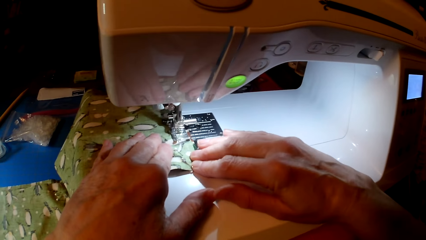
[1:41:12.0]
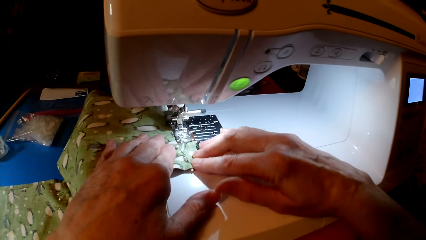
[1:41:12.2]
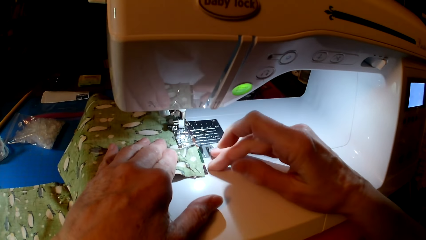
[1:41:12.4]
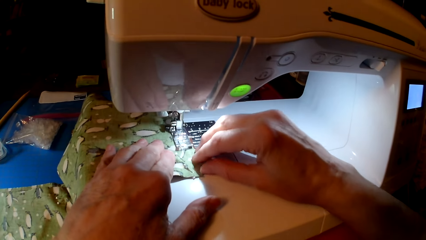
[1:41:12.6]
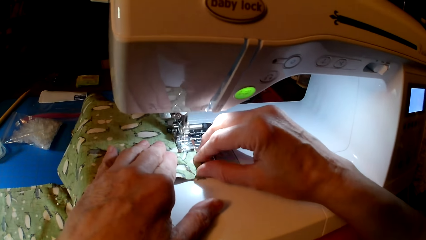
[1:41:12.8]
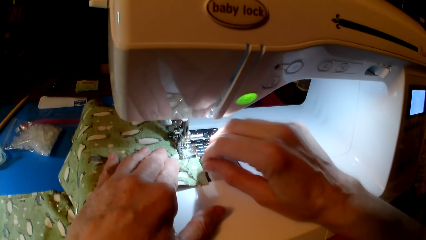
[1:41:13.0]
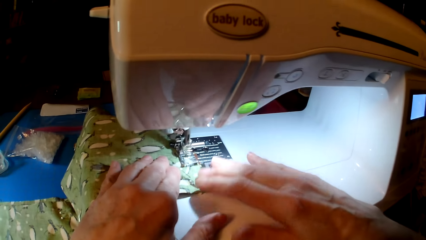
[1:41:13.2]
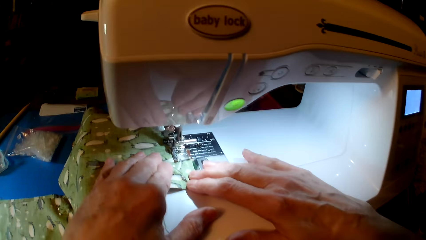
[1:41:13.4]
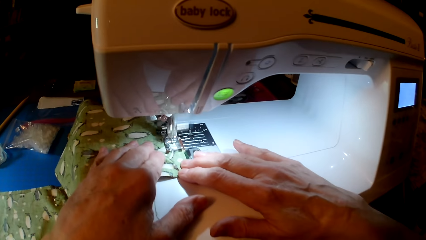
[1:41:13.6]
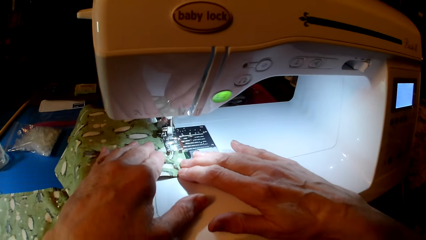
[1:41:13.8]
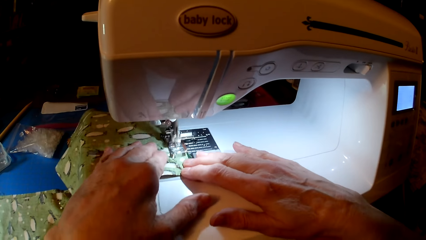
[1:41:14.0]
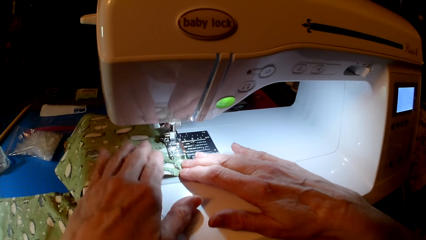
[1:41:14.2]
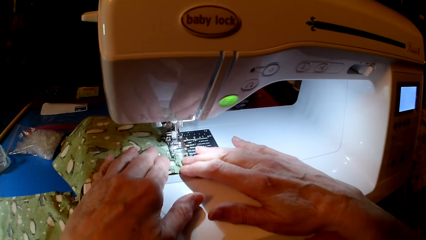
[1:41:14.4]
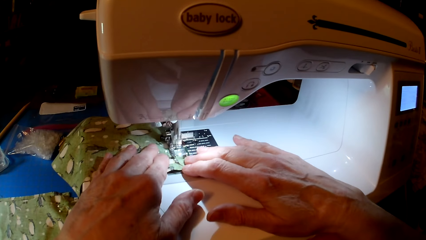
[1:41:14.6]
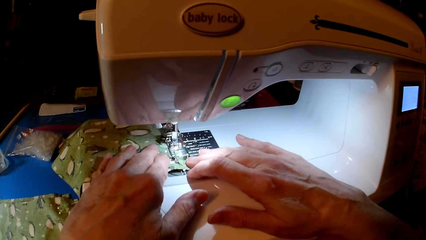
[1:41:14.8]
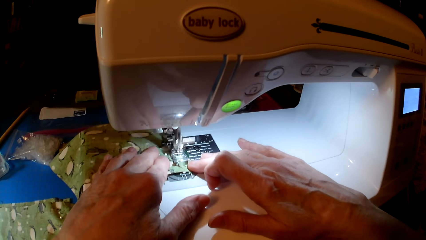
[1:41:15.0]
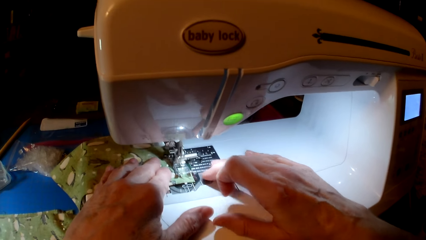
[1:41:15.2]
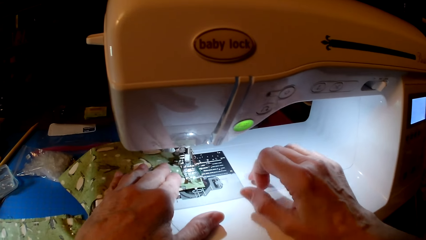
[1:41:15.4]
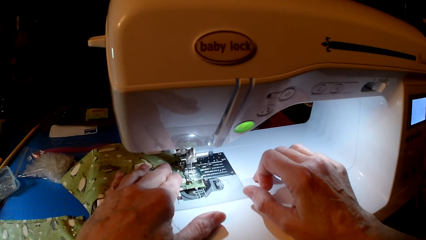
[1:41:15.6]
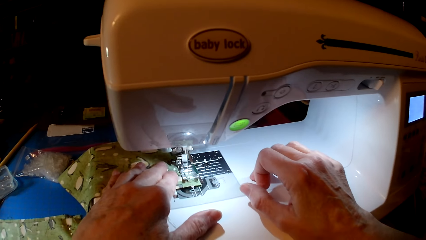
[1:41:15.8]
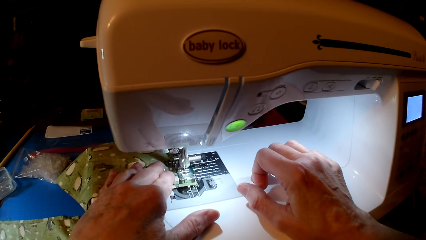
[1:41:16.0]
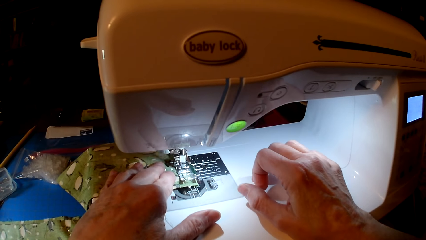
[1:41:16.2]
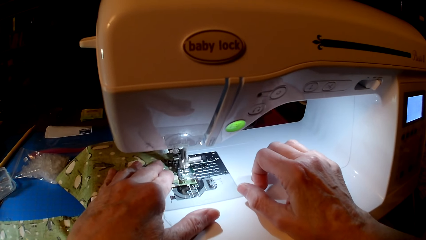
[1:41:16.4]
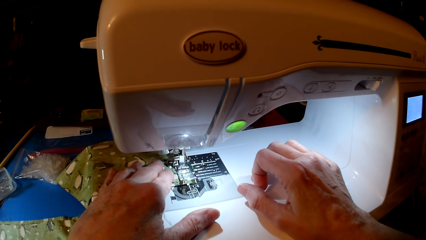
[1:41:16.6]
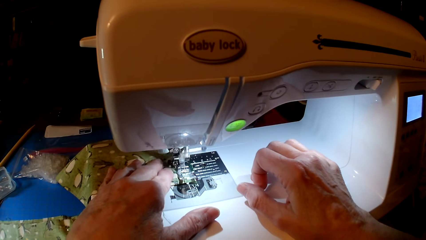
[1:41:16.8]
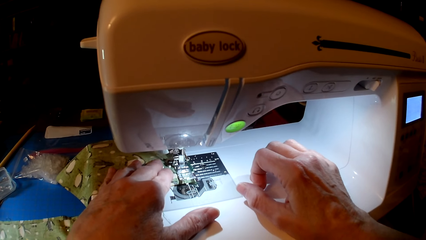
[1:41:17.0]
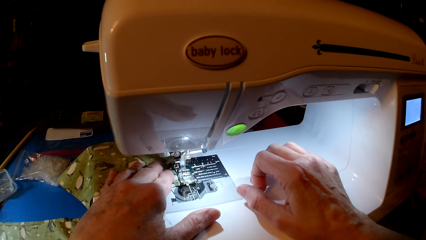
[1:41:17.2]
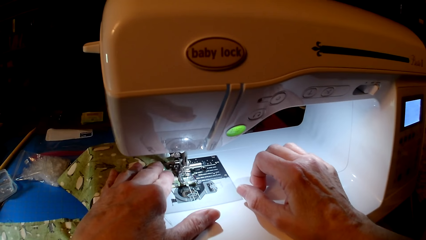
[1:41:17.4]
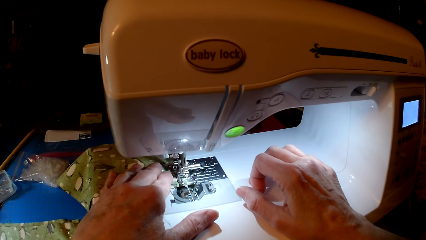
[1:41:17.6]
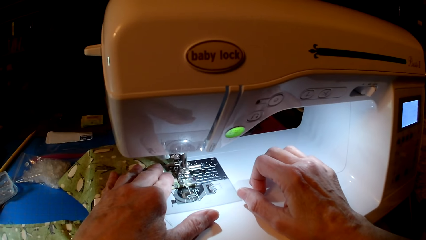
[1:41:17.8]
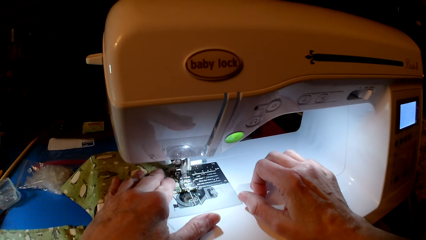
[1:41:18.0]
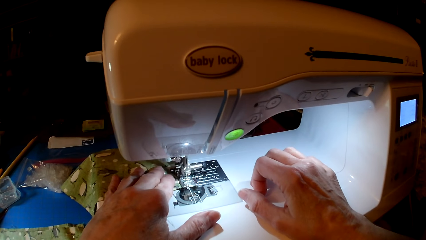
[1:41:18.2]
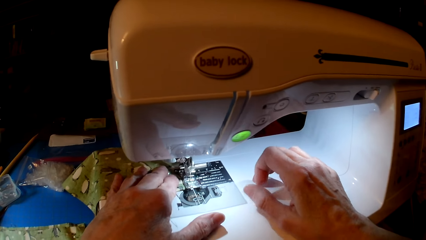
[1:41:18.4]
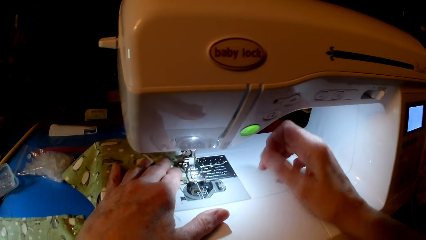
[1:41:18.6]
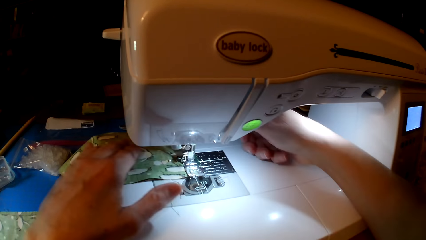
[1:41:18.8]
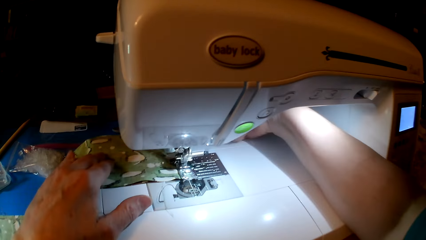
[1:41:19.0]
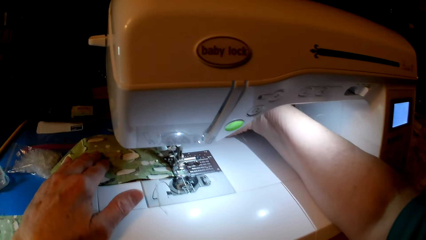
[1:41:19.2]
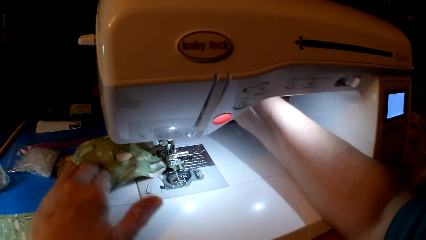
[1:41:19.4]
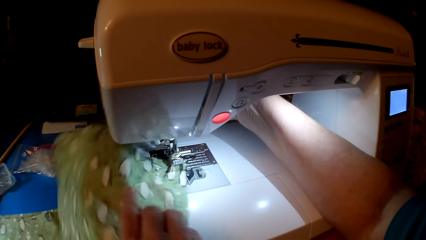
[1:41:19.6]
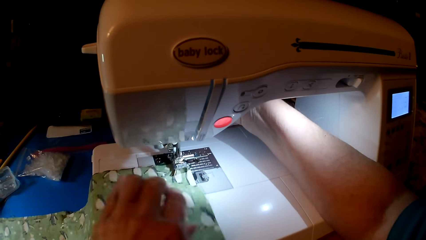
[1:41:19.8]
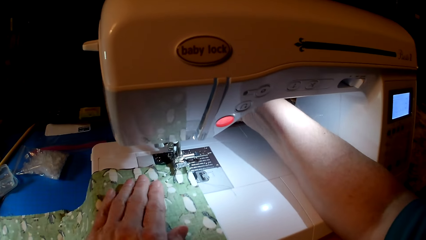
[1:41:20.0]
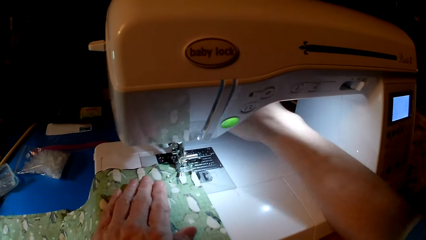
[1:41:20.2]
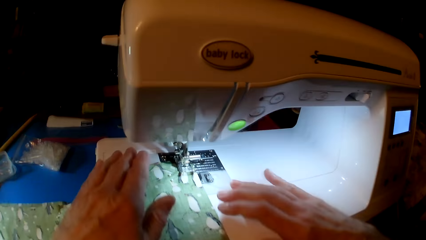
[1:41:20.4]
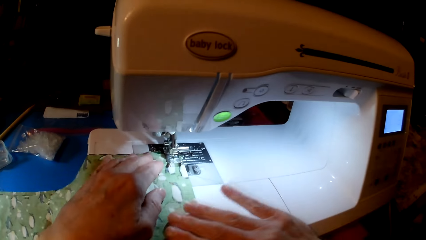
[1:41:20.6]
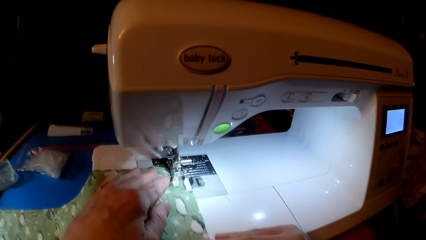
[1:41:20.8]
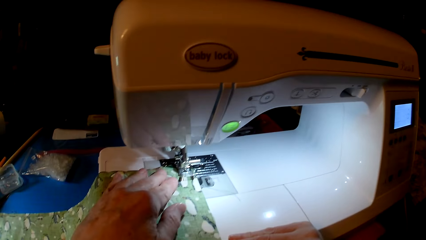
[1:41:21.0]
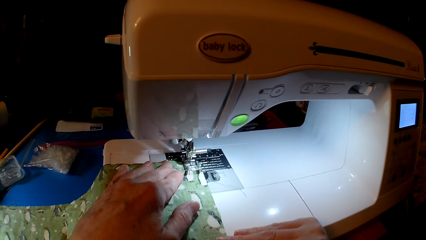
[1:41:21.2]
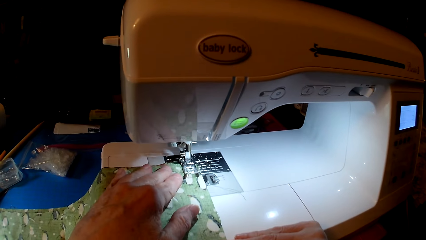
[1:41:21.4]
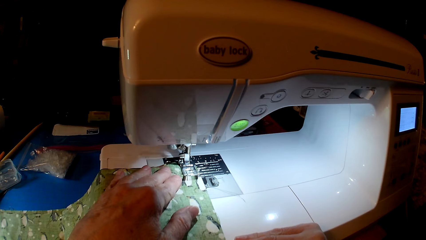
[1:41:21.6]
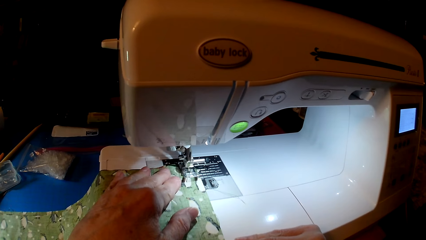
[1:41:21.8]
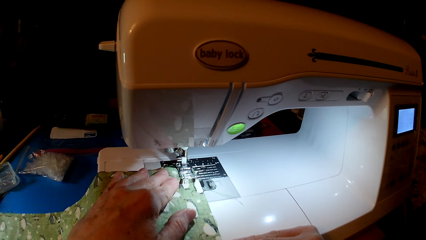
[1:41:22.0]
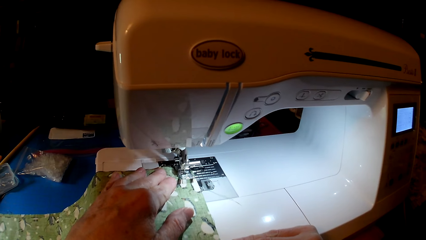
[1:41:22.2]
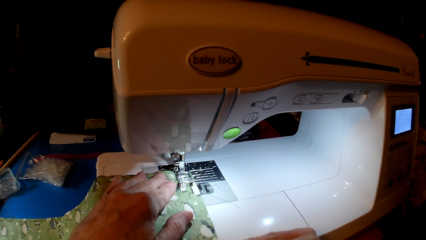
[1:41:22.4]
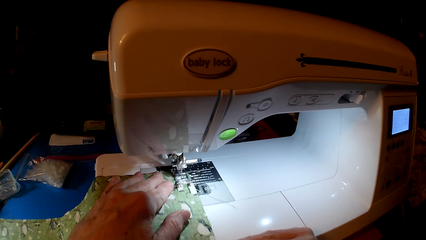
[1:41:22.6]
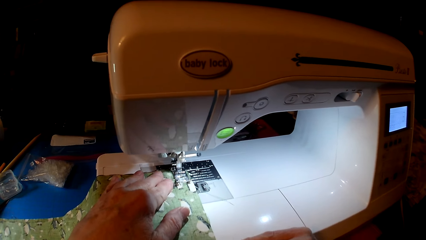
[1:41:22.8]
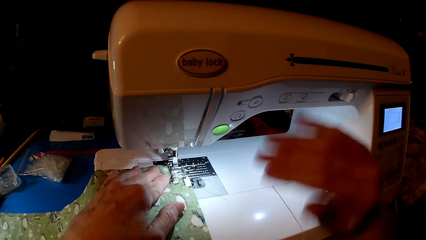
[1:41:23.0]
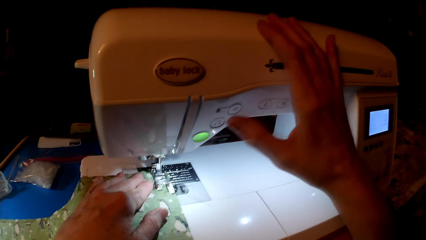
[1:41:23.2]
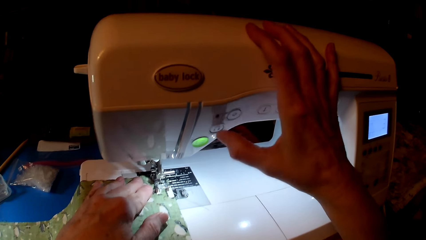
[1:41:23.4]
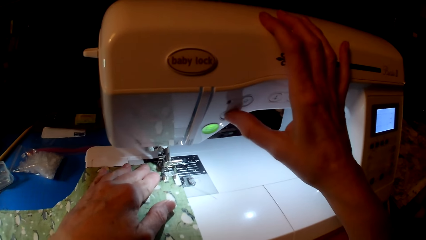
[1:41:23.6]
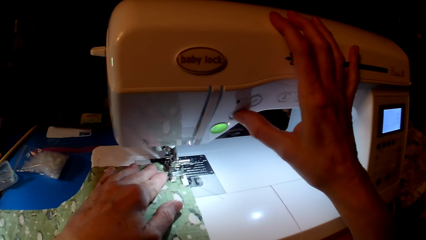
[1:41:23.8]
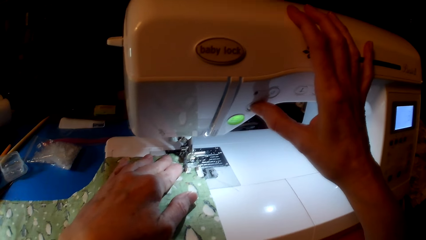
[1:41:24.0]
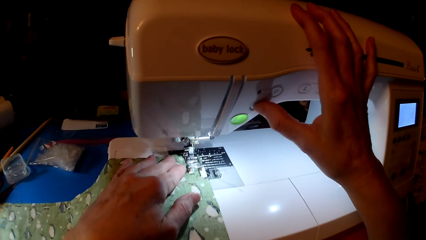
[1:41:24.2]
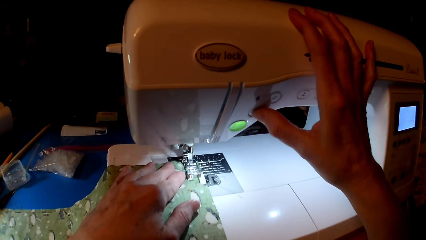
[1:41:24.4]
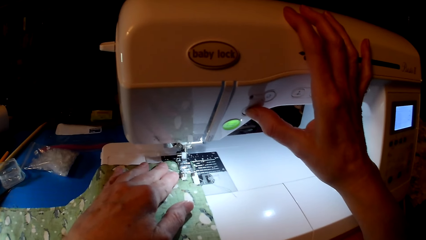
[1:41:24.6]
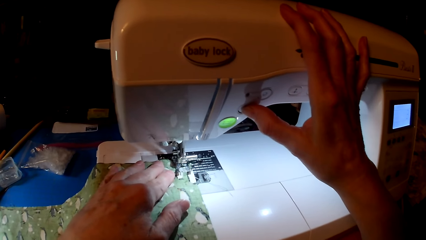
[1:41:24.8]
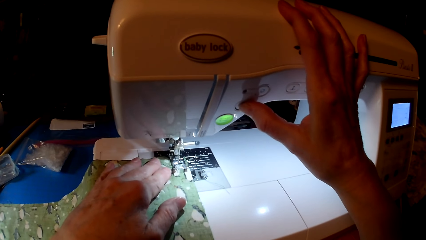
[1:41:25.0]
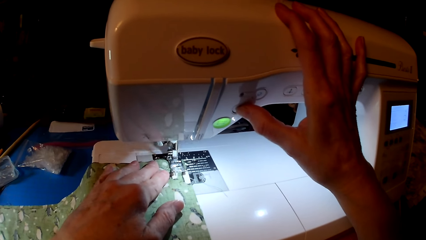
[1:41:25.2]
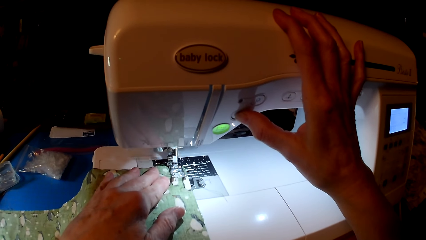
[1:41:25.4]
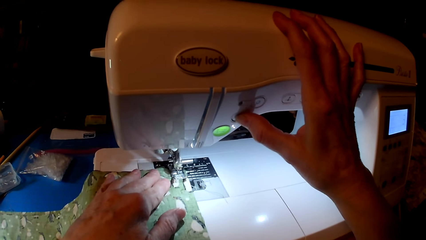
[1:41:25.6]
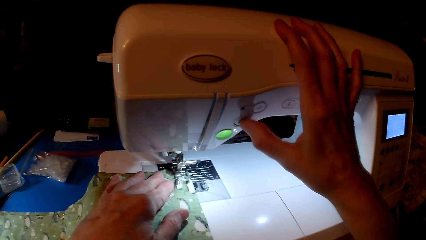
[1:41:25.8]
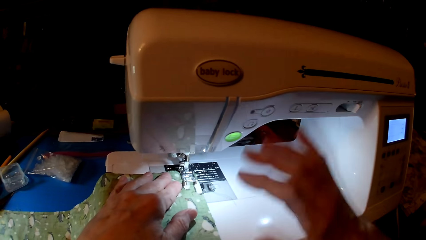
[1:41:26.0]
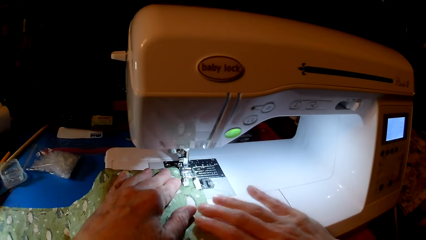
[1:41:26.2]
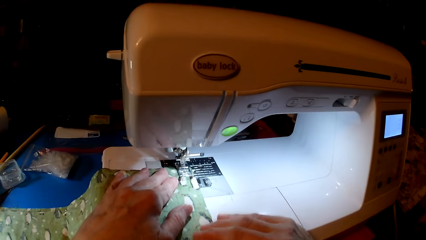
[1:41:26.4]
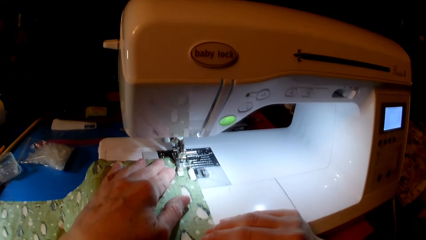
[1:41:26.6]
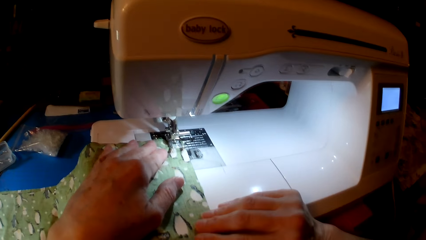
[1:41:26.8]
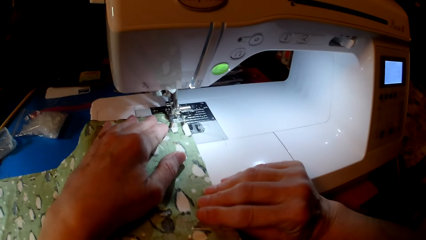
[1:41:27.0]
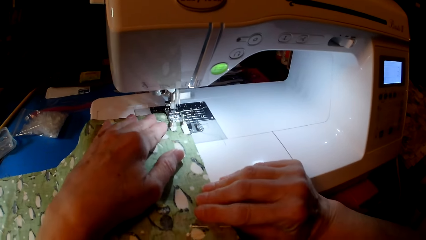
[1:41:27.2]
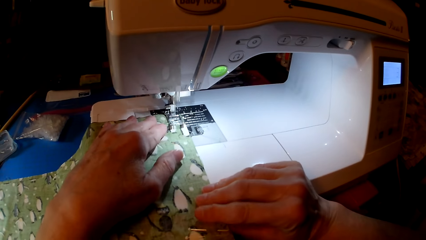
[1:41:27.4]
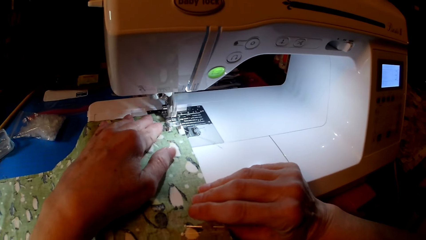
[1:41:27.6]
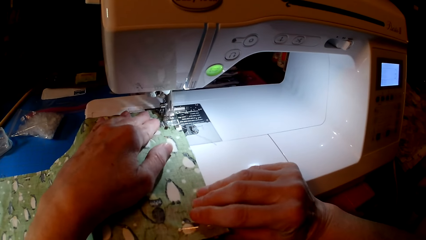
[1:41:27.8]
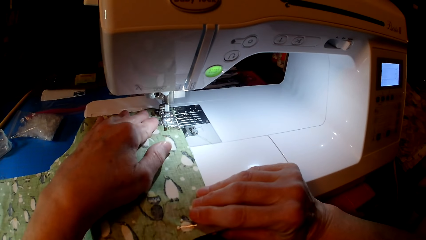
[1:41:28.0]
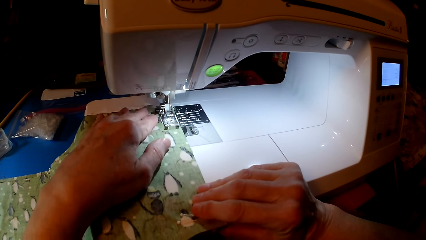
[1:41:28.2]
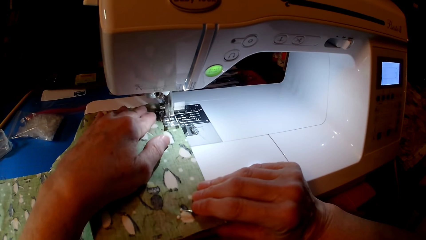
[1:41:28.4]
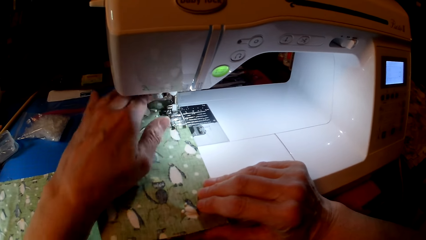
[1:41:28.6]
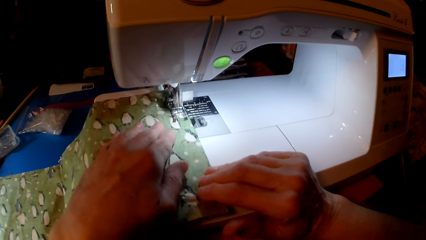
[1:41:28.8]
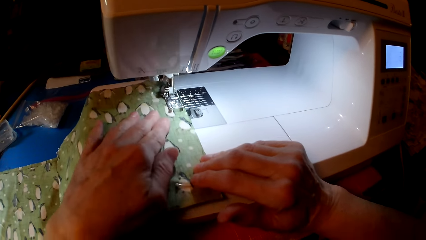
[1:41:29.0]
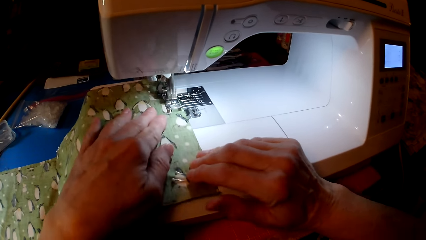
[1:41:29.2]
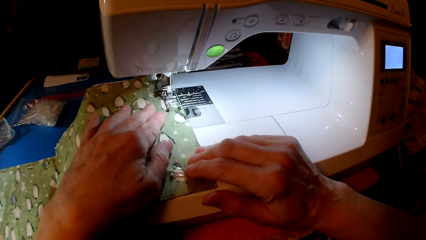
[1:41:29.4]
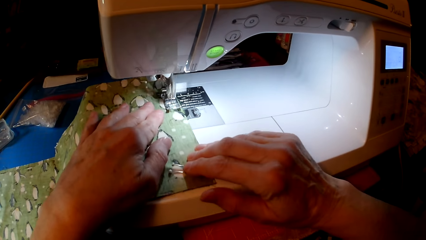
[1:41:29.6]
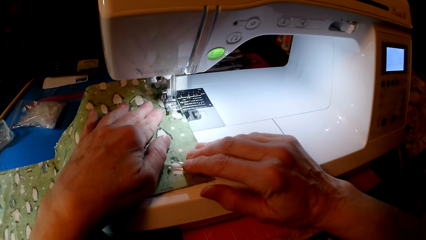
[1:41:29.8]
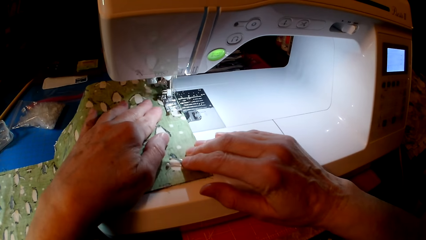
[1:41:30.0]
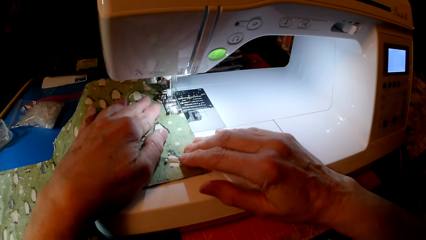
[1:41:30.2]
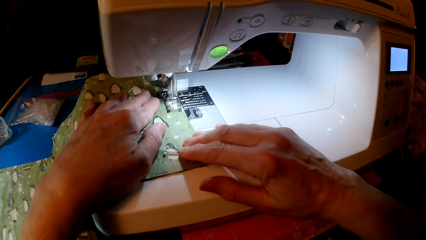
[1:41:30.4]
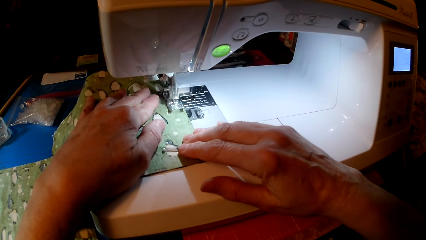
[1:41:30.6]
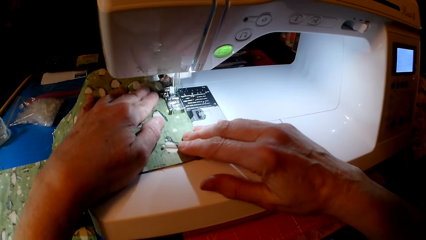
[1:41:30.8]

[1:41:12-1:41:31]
The camera wearer turns the cloth. They hold the sewing machine. They sew the cloth.
